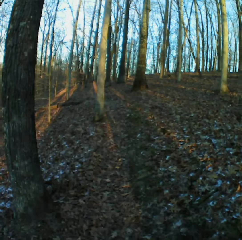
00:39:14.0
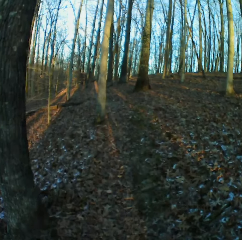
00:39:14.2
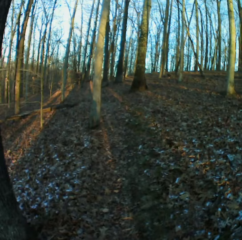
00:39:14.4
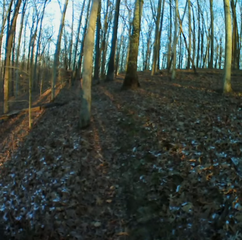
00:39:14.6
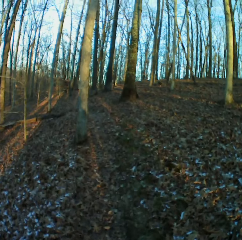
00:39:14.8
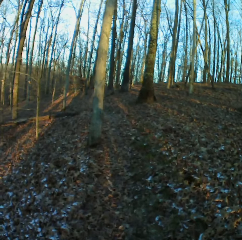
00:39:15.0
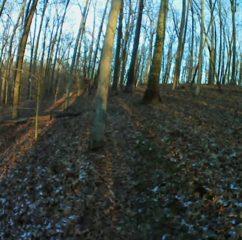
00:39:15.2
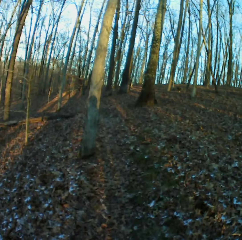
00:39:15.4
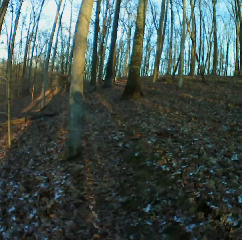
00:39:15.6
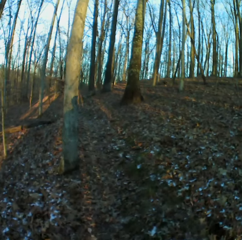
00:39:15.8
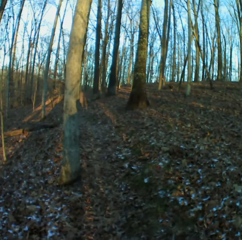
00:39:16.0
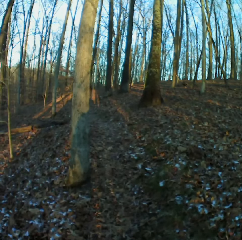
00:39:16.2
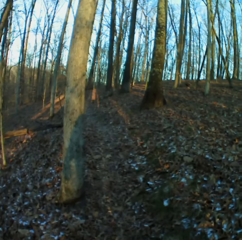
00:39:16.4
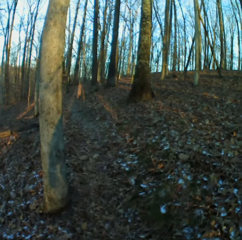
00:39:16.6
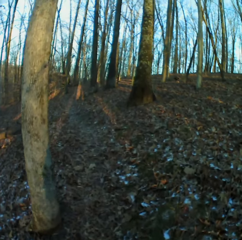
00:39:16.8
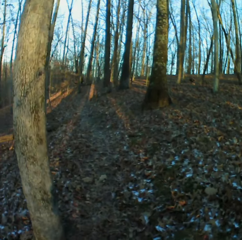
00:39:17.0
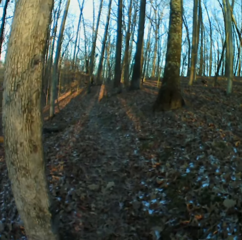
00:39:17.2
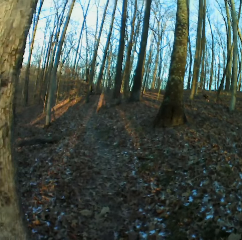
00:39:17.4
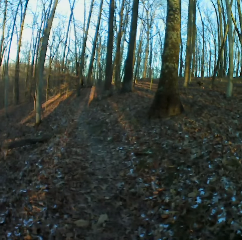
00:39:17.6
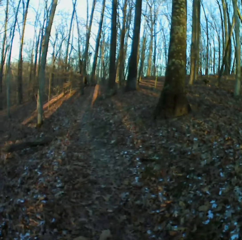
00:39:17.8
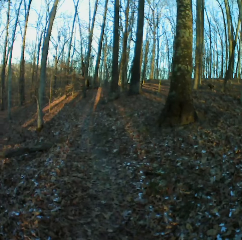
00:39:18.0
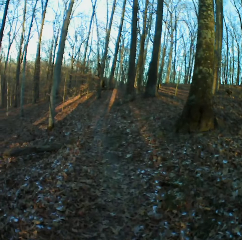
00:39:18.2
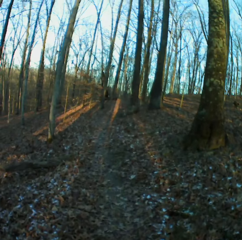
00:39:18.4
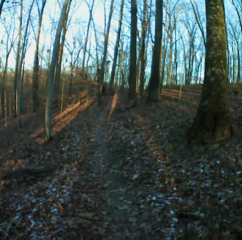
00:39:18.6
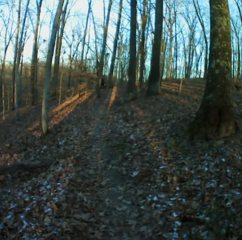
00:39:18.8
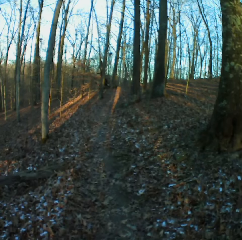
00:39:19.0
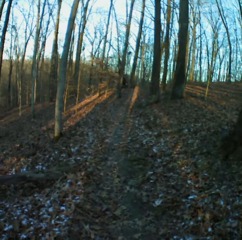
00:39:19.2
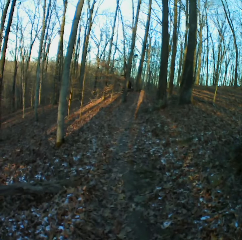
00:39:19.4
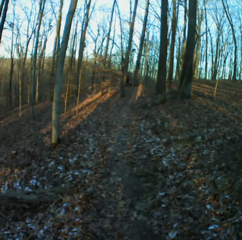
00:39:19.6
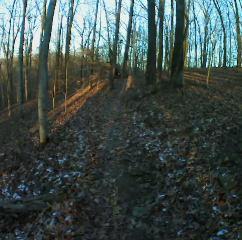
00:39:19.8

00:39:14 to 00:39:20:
The camera wearer coughs.

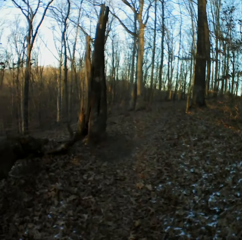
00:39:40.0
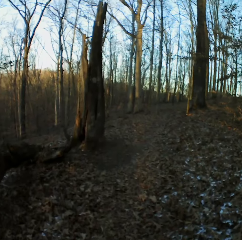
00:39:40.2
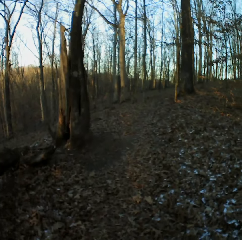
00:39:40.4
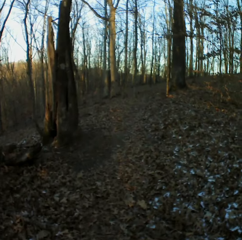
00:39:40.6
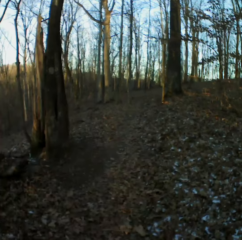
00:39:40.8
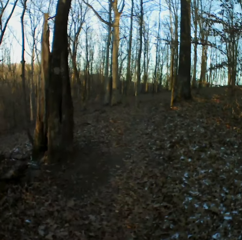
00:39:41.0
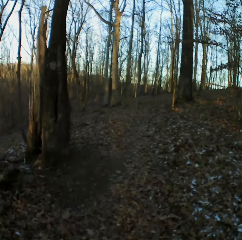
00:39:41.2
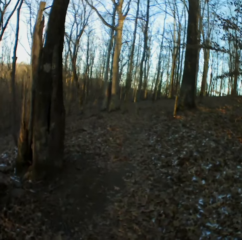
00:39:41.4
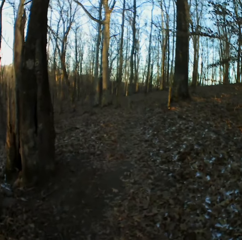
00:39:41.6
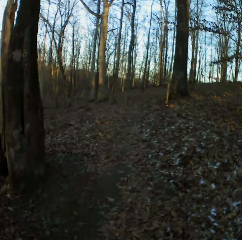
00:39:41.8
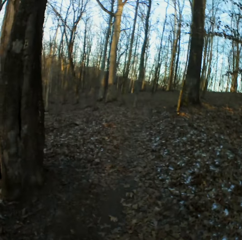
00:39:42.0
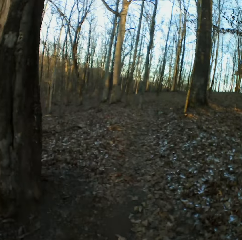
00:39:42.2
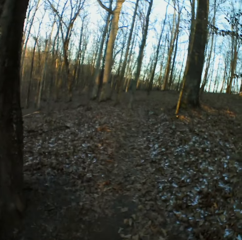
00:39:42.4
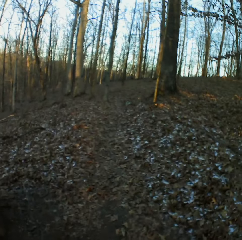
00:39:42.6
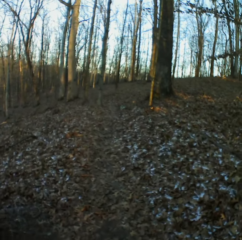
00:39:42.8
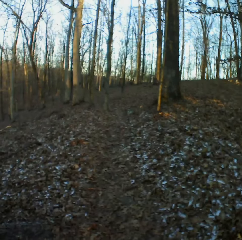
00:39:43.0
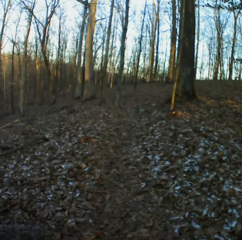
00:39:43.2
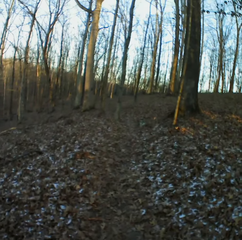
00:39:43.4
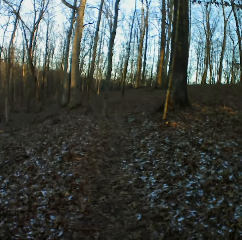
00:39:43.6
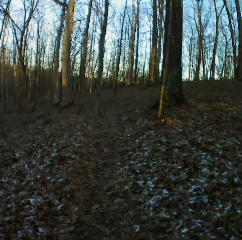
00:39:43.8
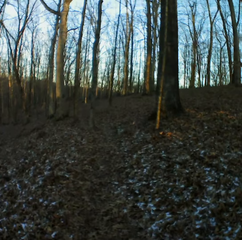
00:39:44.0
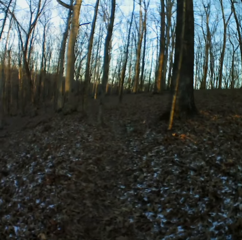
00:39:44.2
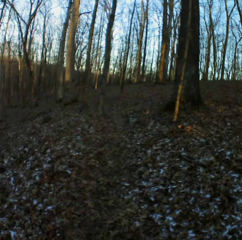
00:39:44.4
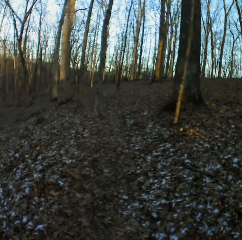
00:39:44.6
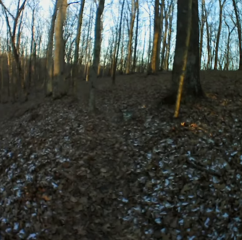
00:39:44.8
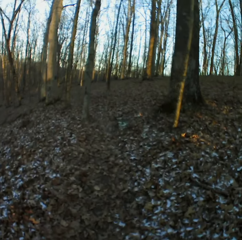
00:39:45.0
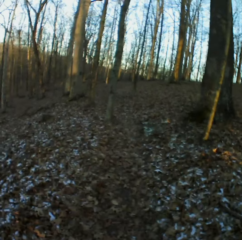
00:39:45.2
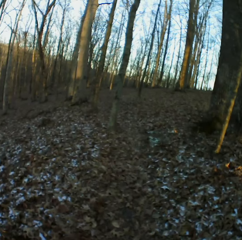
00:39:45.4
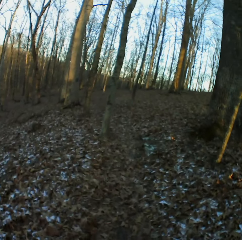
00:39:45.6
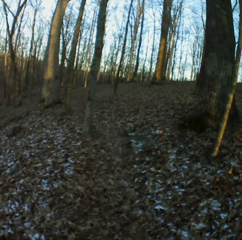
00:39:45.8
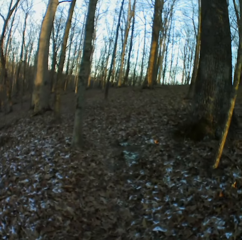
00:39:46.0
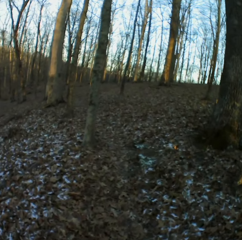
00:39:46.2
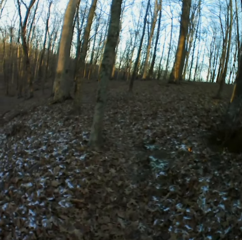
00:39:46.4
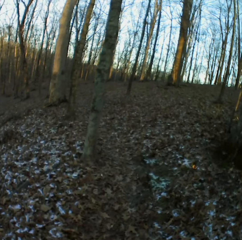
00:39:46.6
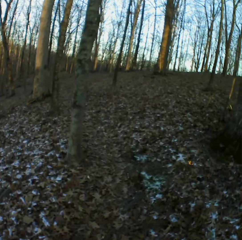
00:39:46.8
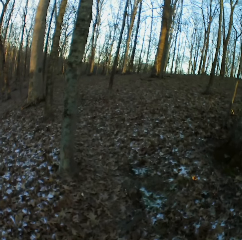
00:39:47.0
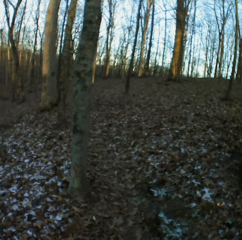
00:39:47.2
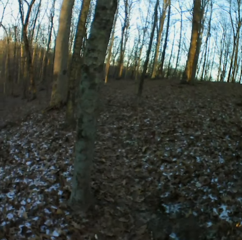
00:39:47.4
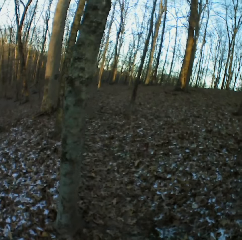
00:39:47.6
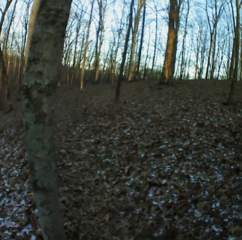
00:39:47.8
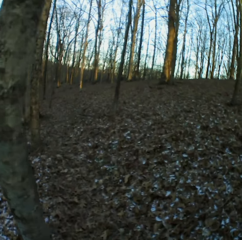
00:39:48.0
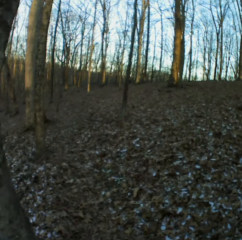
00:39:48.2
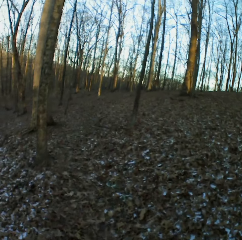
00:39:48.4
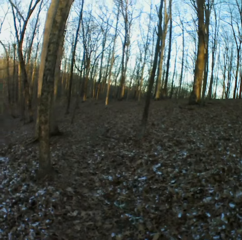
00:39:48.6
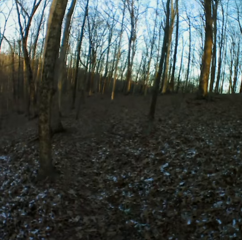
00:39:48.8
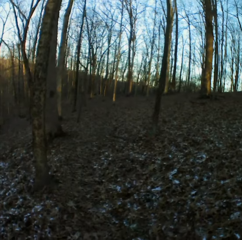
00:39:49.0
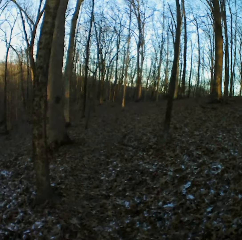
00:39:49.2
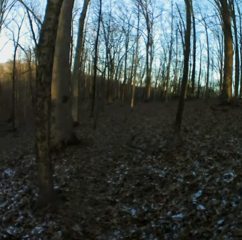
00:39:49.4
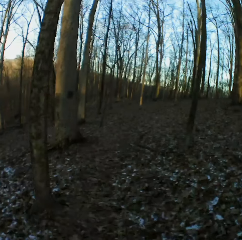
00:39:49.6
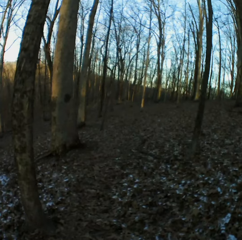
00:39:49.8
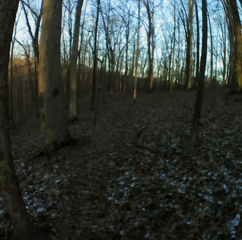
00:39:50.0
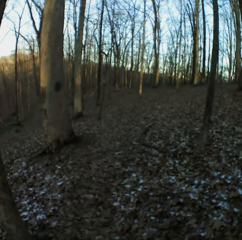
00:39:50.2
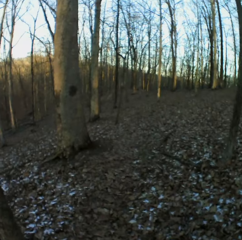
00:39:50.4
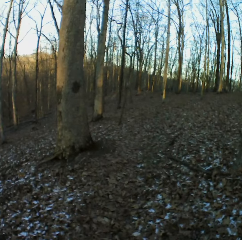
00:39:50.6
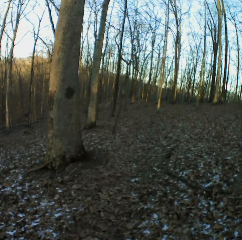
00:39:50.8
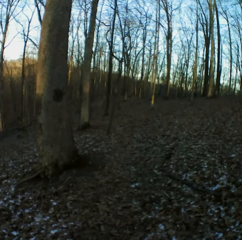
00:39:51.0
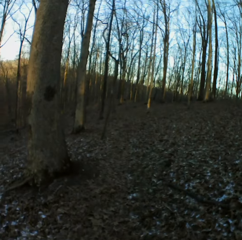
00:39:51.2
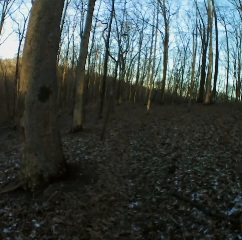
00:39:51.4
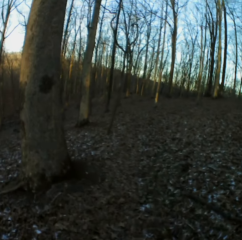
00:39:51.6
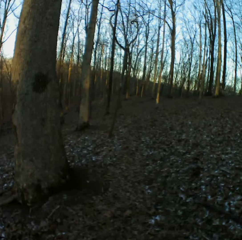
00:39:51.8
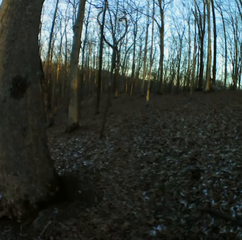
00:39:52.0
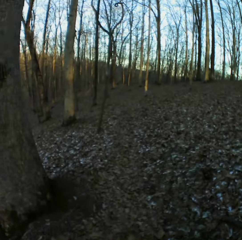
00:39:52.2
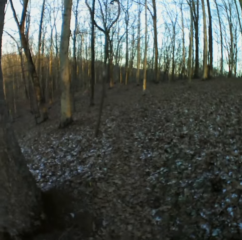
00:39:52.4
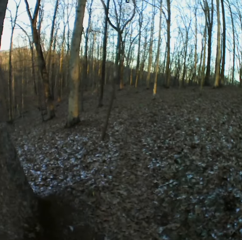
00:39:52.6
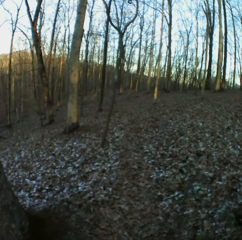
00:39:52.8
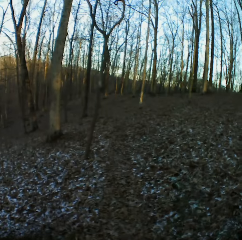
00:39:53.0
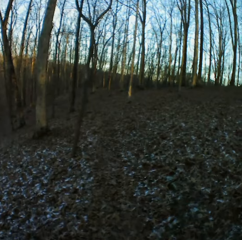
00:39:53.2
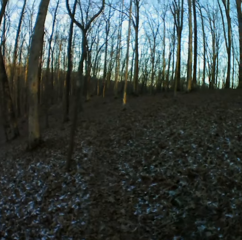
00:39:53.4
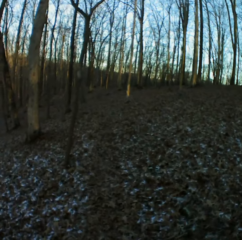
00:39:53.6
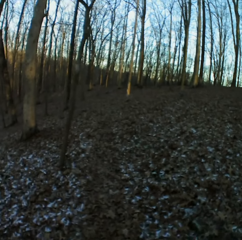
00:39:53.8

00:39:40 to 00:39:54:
The camera wearer sneezes. They cough. They sneeze.

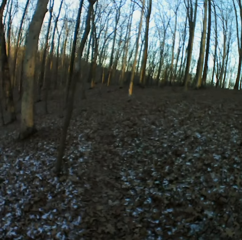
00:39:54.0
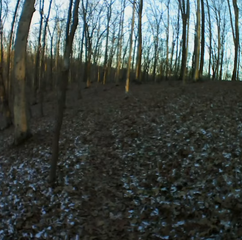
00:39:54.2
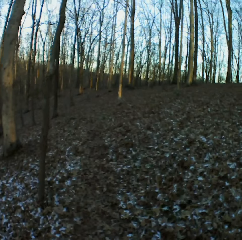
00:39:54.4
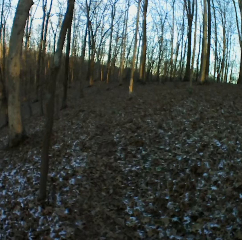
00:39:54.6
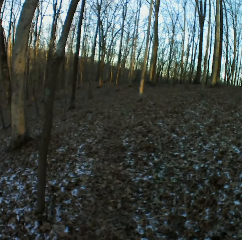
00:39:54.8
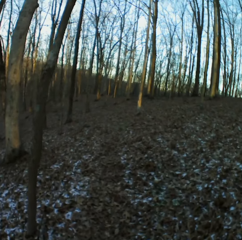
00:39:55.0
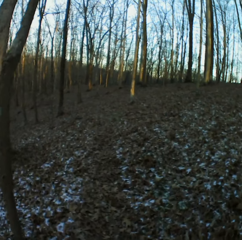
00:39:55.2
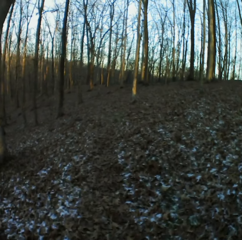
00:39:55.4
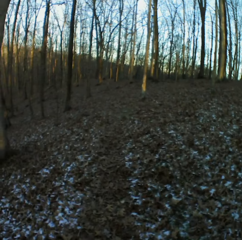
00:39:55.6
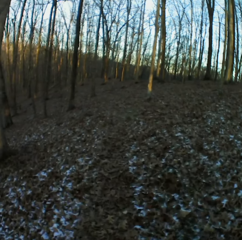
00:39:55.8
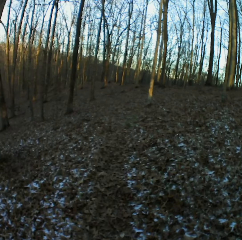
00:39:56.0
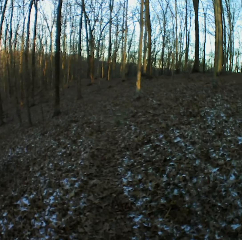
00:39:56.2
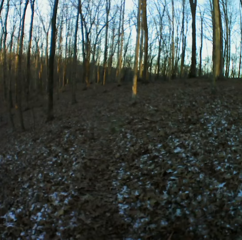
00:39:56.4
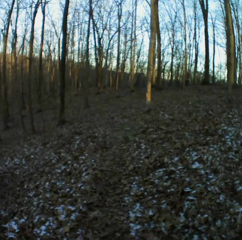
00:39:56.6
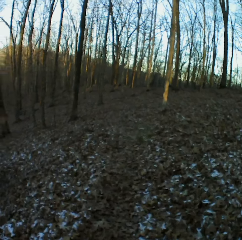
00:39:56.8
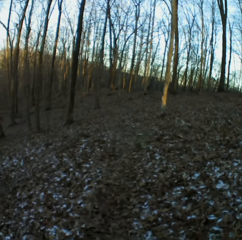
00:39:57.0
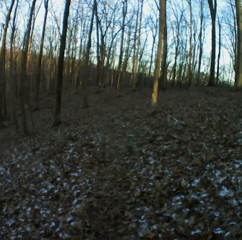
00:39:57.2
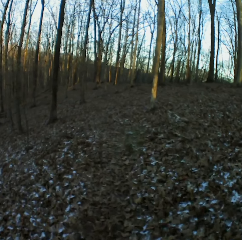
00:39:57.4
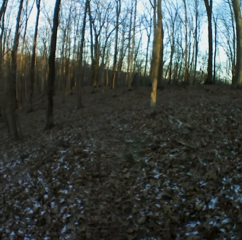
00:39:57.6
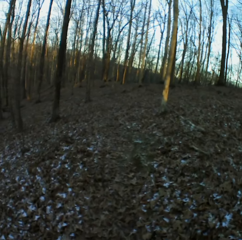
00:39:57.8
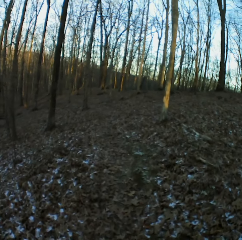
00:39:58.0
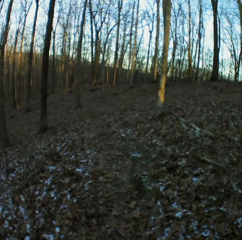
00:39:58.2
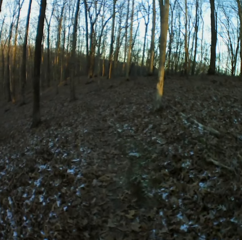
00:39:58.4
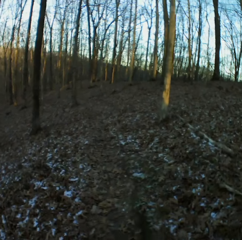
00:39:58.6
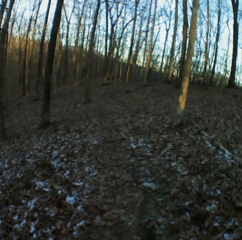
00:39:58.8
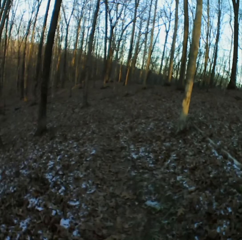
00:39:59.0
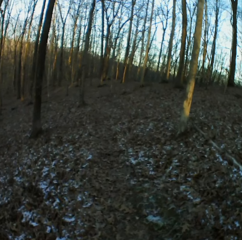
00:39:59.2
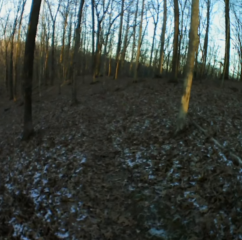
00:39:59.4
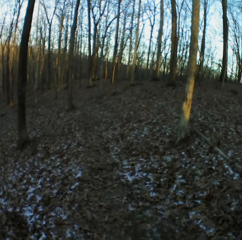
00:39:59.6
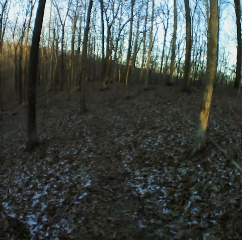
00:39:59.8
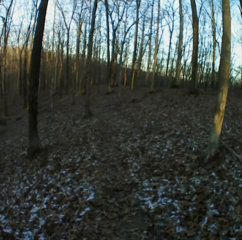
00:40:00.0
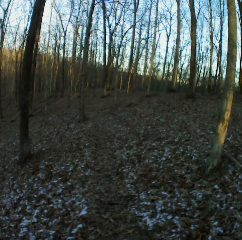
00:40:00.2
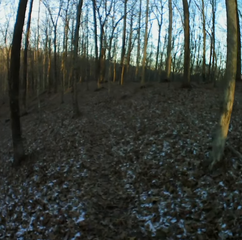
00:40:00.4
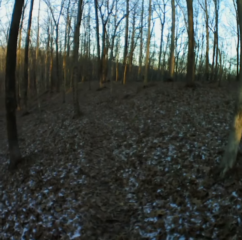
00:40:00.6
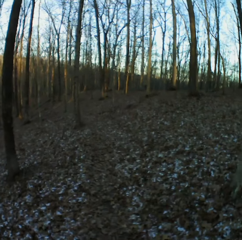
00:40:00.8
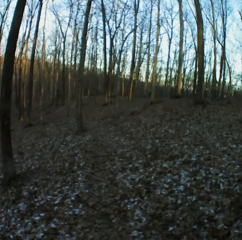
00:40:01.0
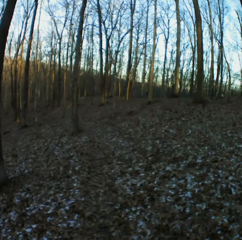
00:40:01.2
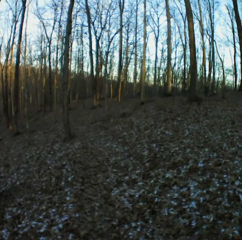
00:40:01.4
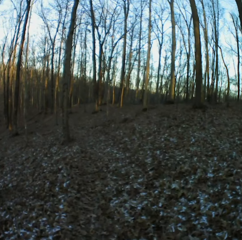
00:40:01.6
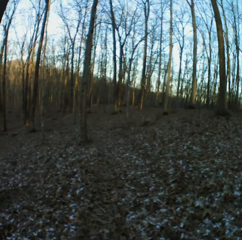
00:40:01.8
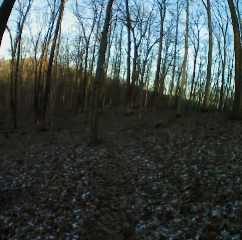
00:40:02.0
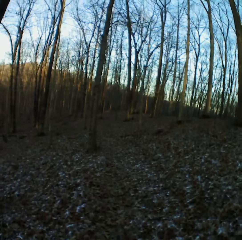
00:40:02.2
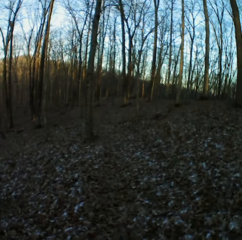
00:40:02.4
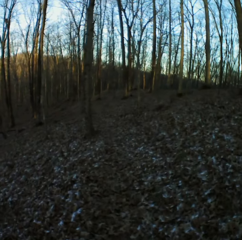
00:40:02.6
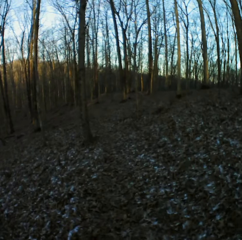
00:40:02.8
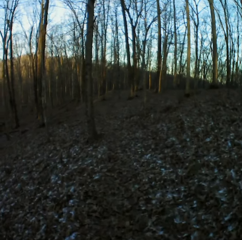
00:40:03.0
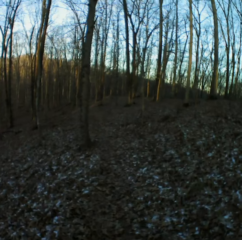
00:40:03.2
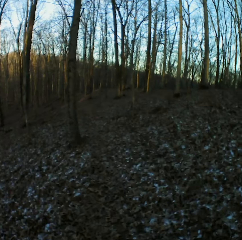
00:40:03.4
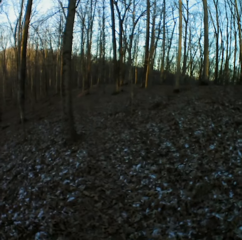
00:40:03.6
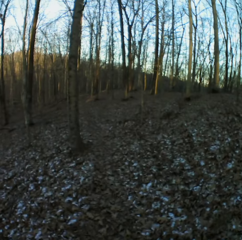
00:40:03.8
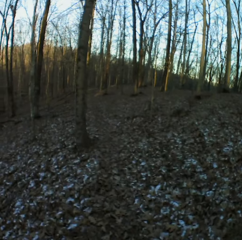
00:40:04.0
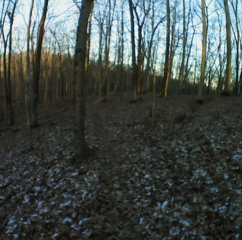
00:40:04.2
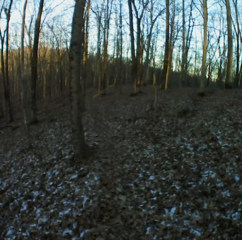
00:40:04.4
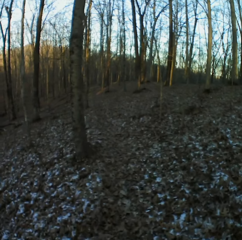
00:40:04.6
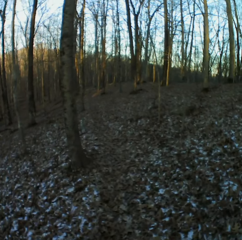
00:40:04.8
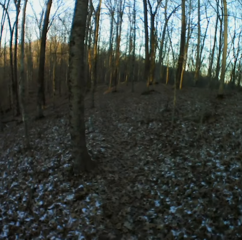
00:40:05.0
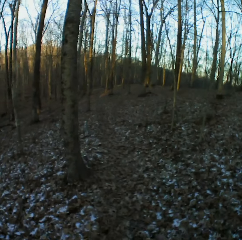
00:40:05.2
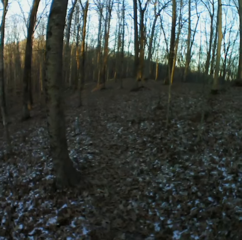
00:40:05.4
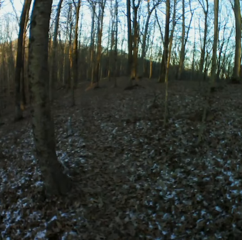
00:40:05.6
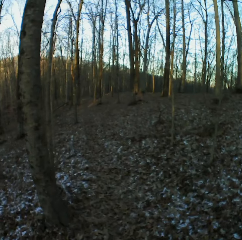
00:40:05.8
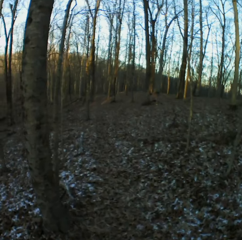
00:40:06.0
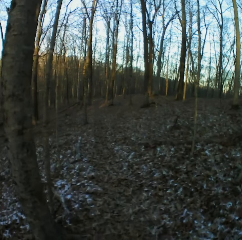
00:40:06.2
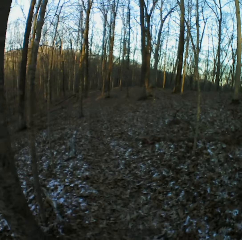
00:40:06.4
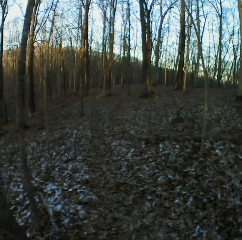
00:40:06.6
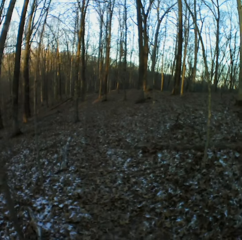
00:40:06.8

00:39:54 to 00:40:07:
The camera wearer sneezes.
